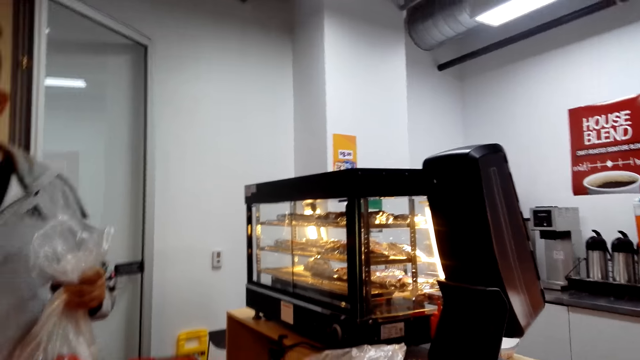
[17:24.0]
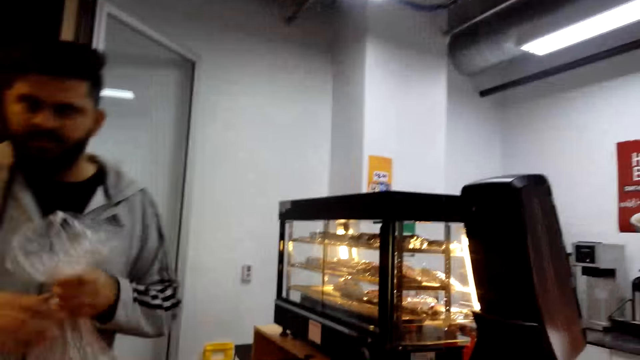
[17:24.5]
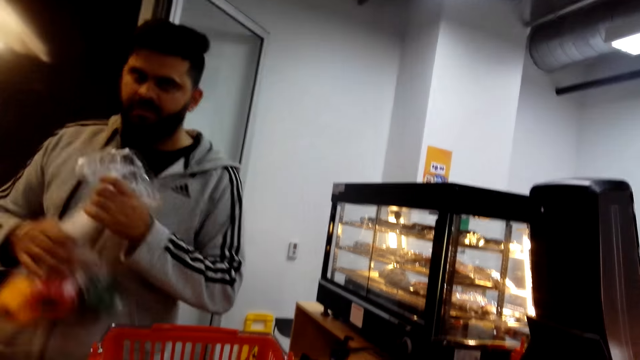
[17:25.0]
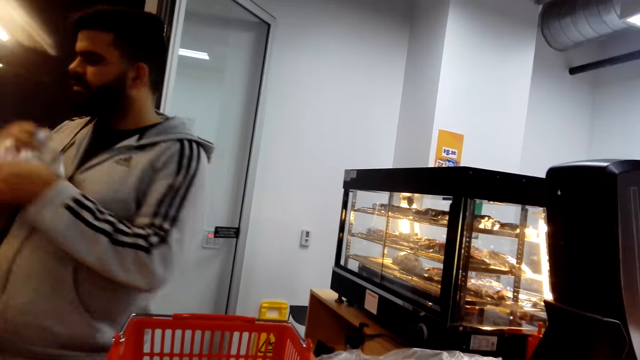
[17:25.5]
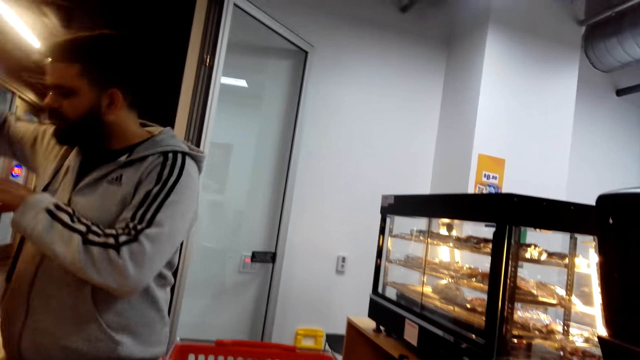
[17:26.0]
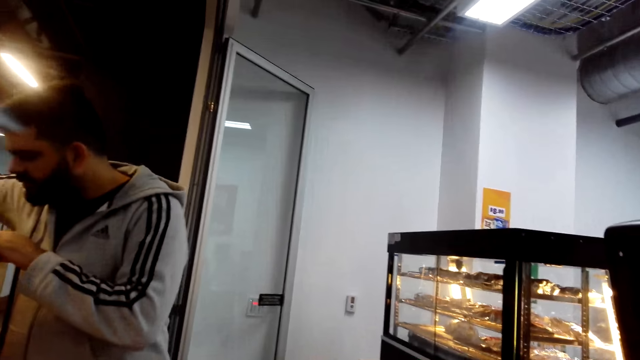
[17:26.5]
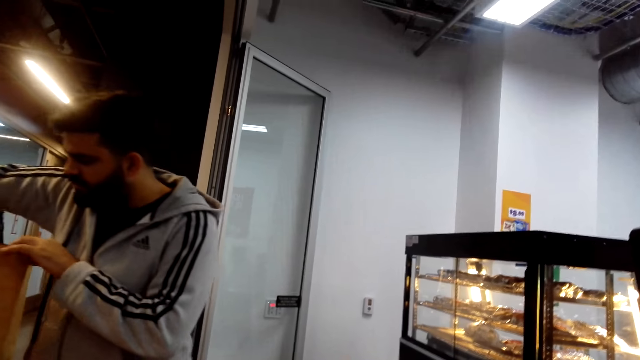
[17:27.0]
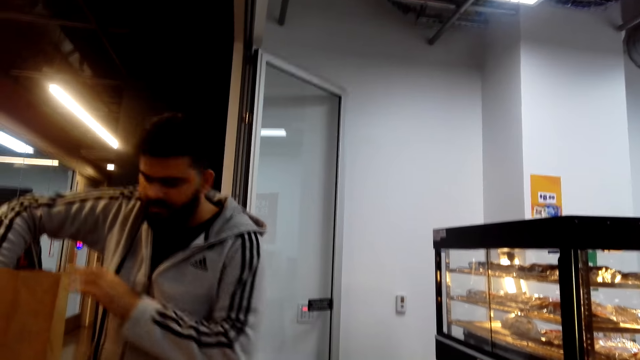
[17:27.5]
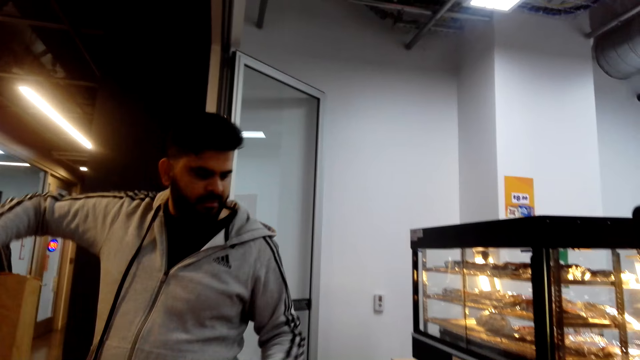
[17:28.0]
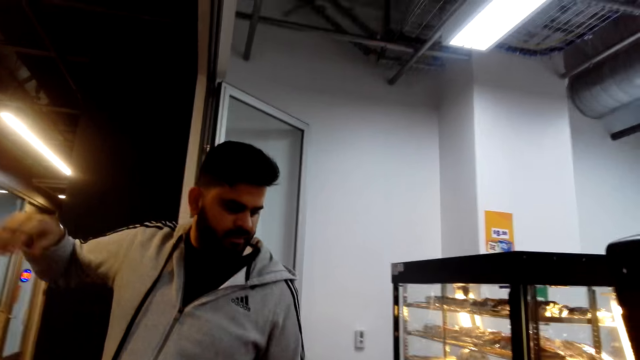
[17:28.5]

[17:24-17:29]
A cashier packs items in a bag.

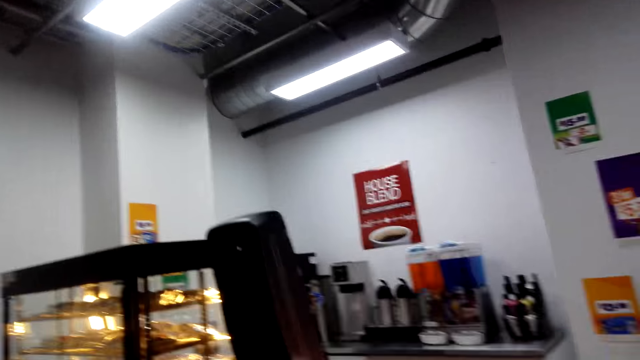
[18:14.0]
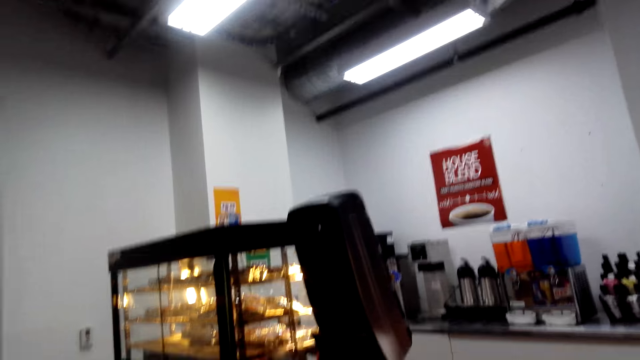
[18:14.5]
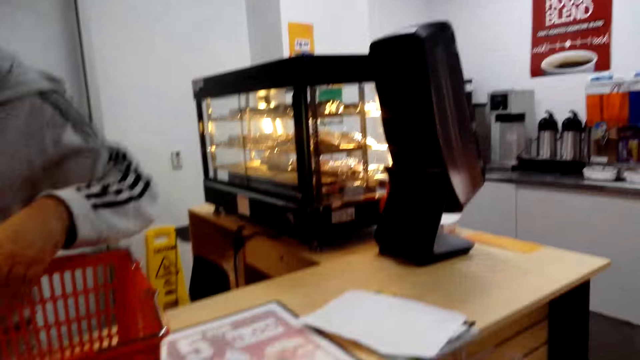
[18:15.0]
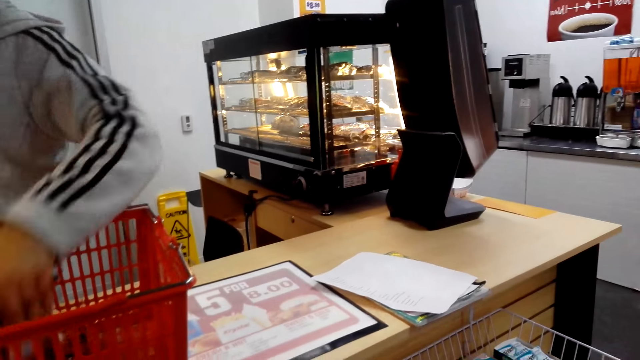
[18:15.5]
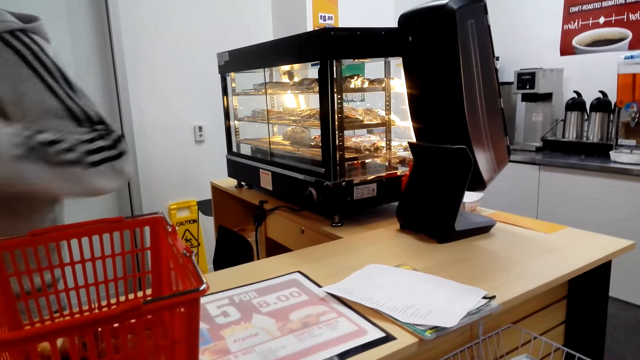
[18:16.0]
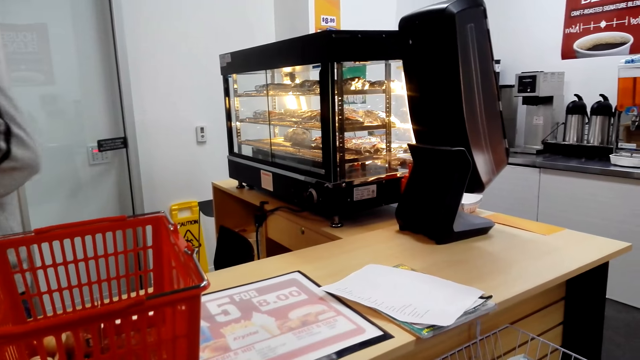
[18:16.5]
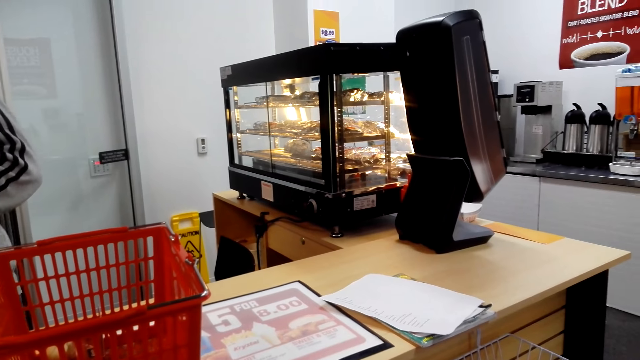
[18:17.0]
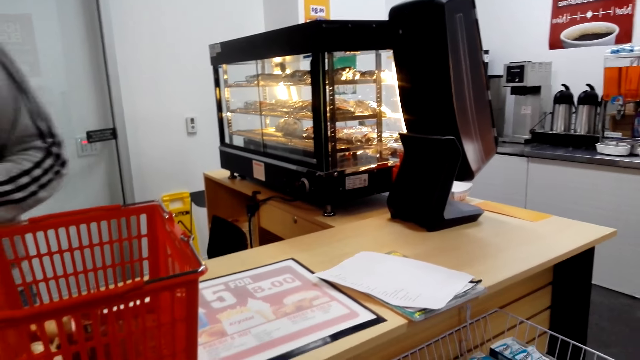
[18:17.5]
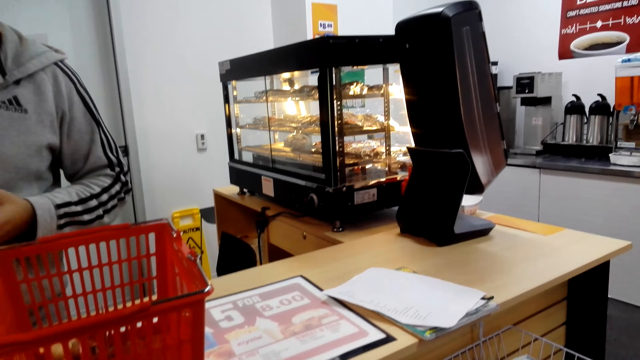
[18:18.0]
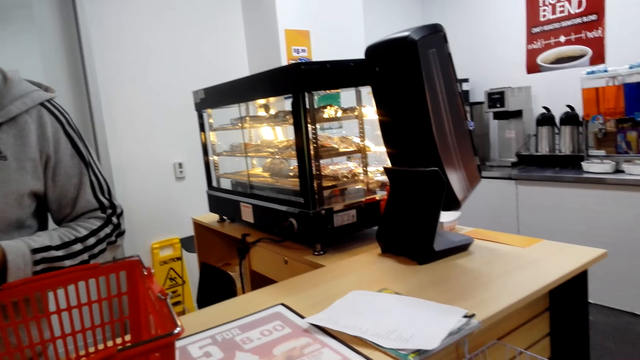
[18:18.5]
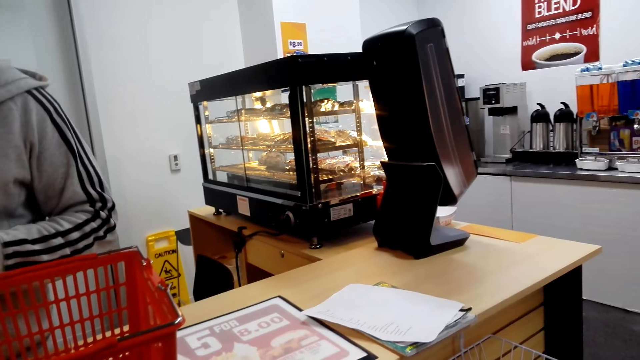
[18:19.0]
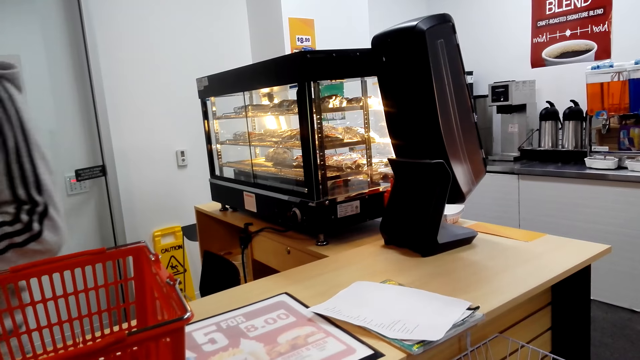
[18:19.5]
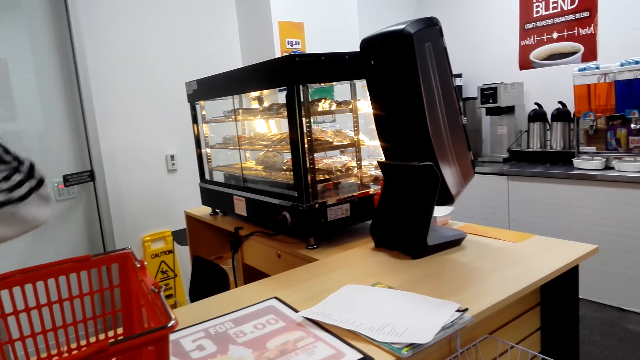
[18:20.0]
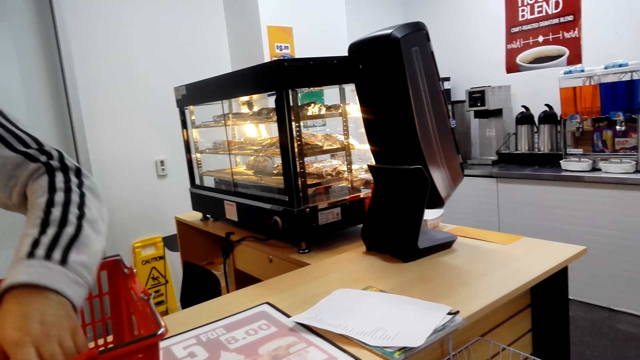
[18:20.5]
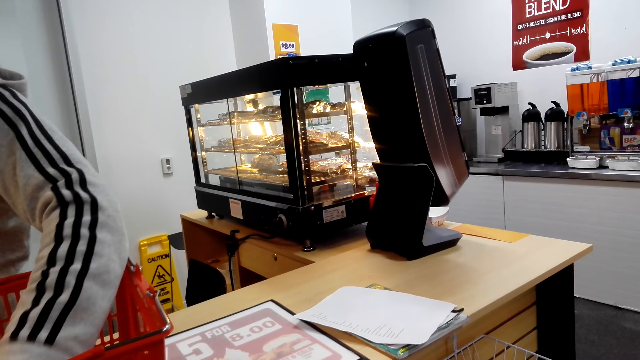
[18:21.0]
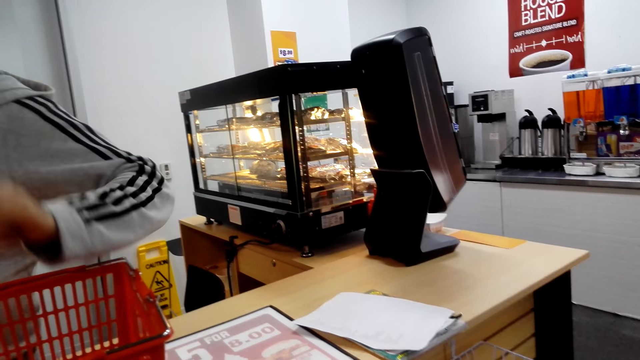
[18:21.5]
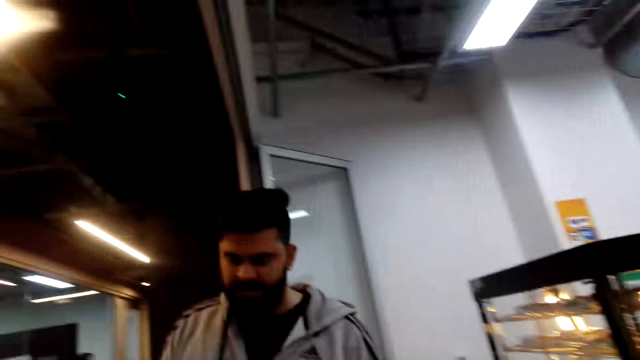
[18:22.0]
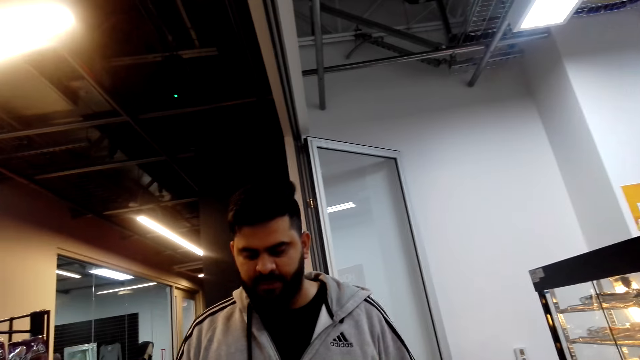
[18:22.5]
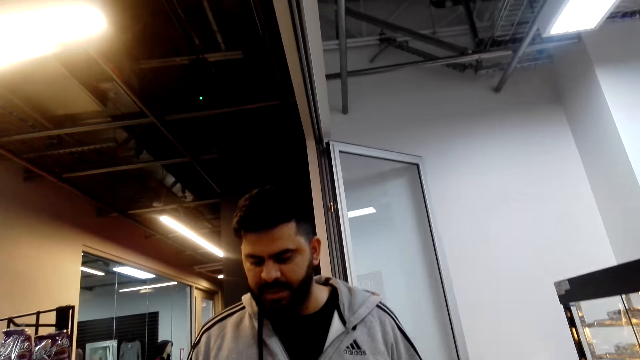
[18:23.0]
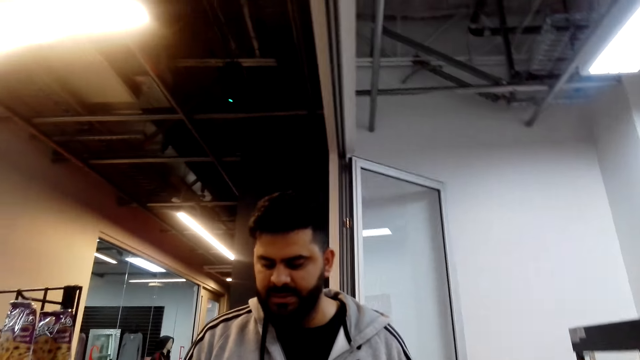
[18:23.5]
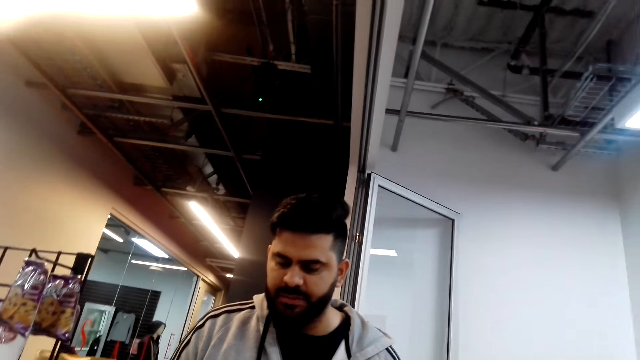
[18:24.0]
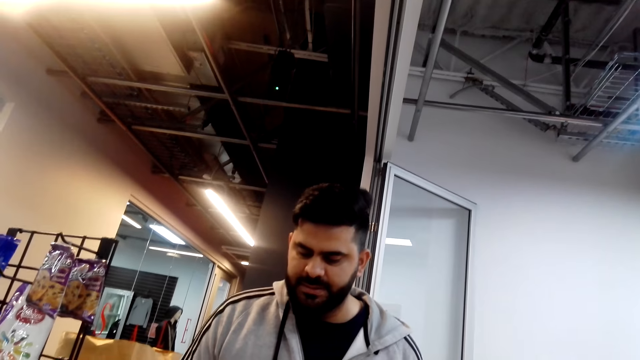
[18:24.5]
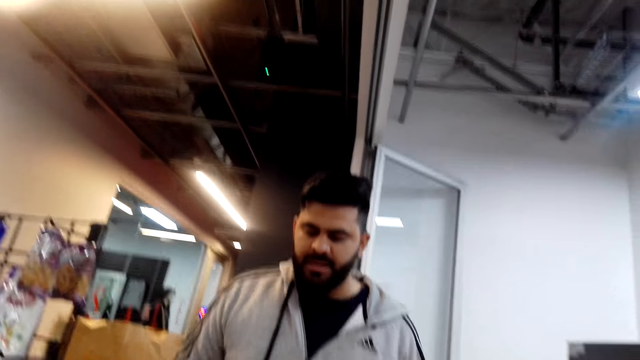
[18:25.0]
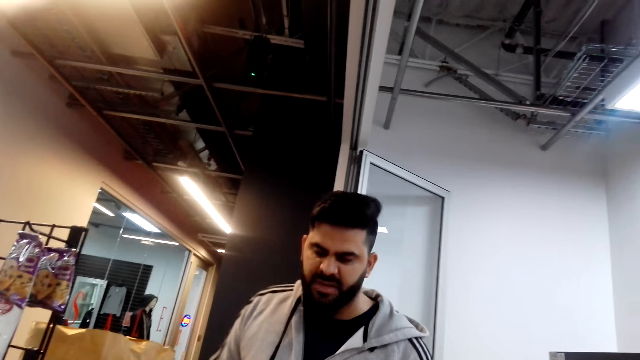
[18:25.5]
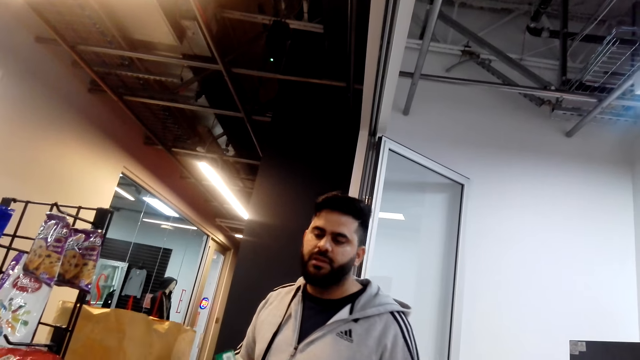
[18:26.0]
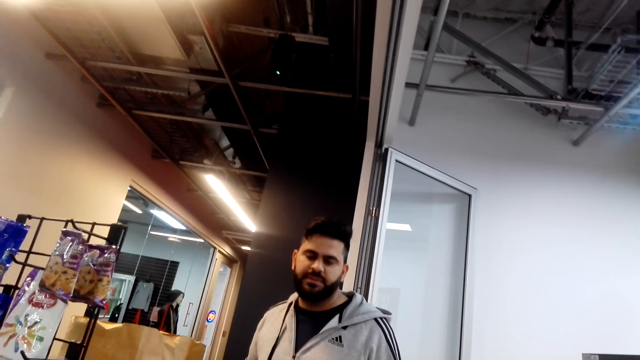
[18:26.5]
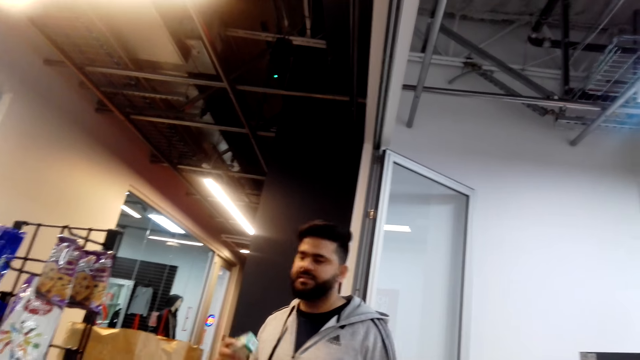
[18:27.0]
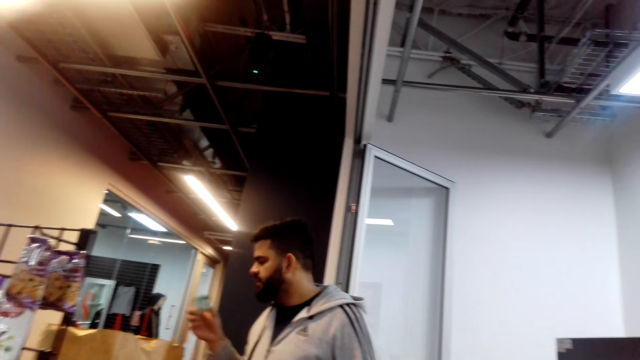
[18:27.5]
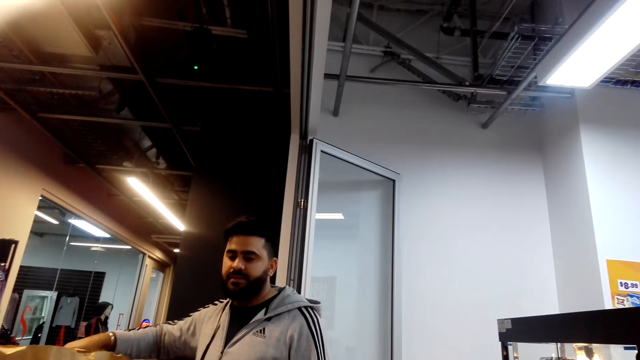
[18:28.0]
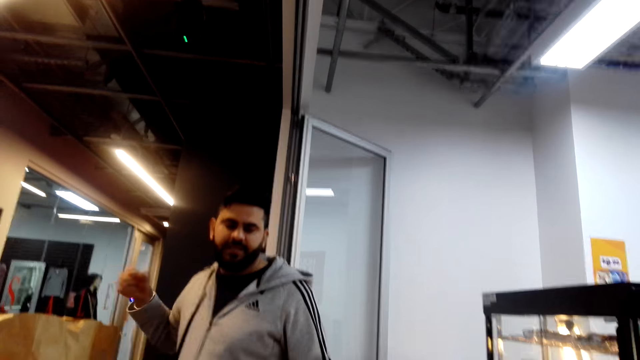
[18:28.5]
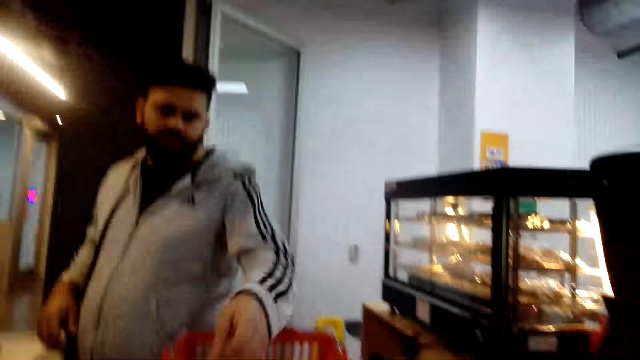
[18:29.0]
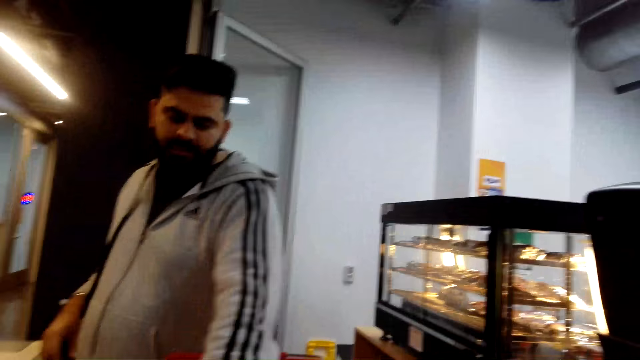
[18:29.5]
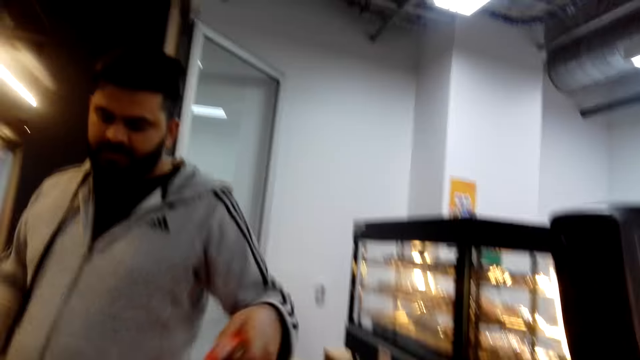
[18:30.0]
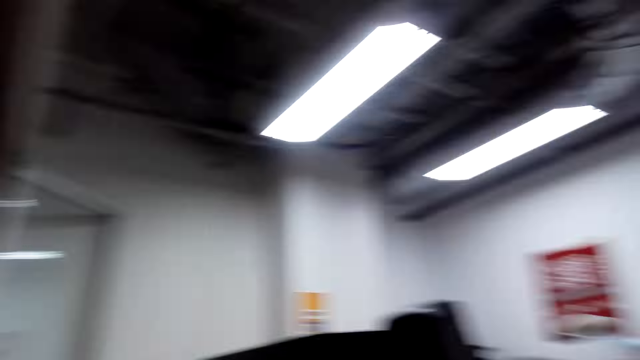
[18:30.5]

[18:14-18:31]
The camera wearer dialogues with the cashier. The cashier picks the goods. The camera wearer looks around the cashier desk. The cashier picks the goods again. The camera wearer dialogues with the cashier. The cashier talks, drops the goods and picks the goods.
